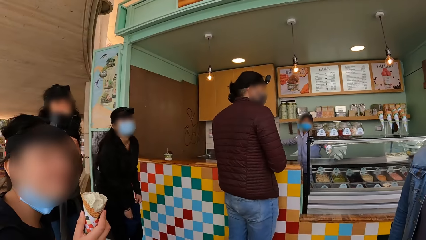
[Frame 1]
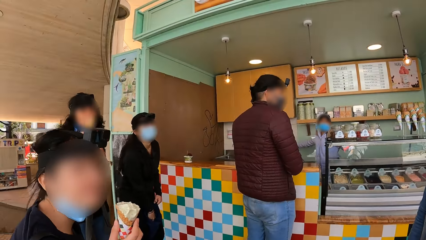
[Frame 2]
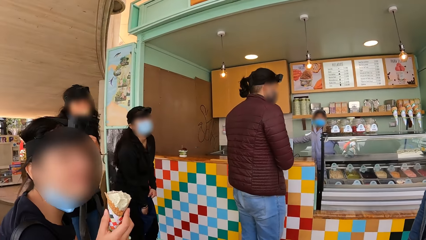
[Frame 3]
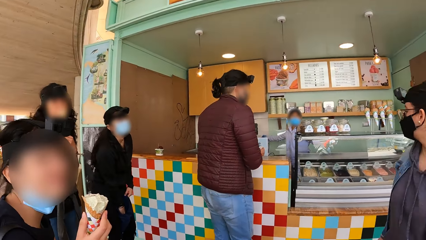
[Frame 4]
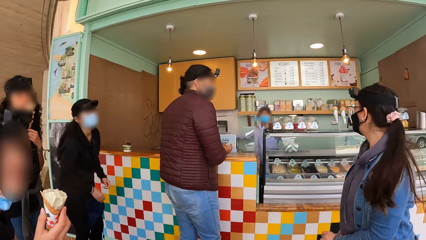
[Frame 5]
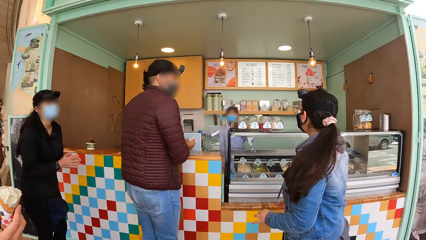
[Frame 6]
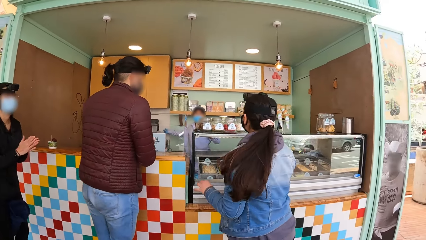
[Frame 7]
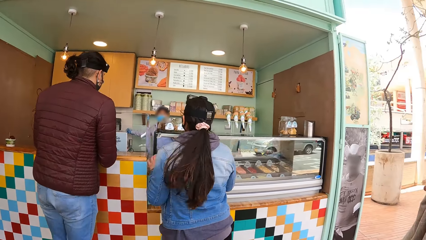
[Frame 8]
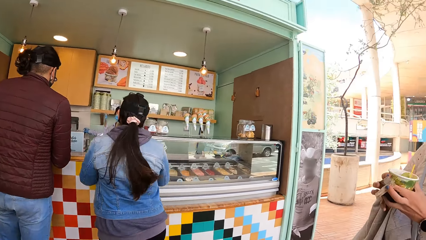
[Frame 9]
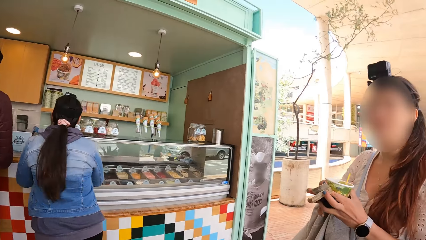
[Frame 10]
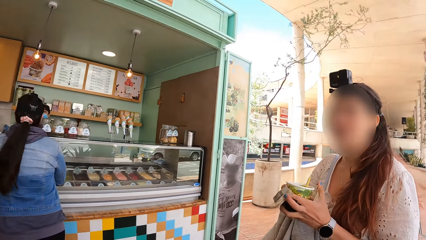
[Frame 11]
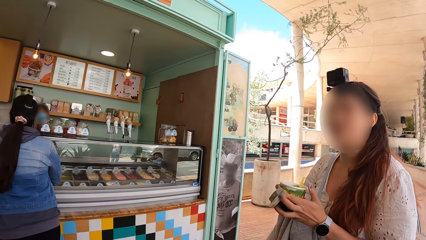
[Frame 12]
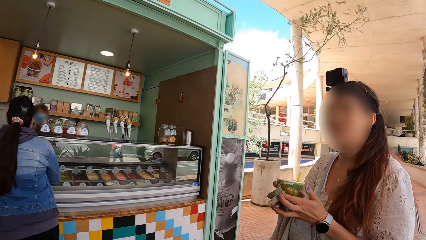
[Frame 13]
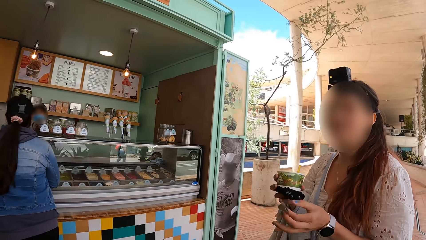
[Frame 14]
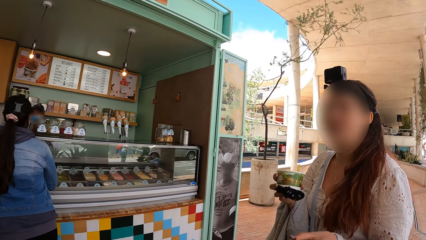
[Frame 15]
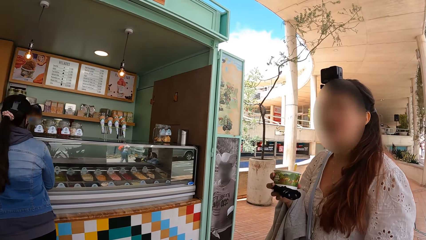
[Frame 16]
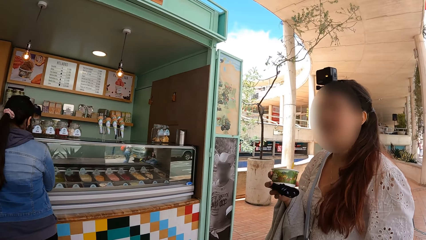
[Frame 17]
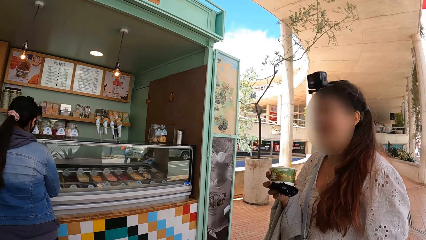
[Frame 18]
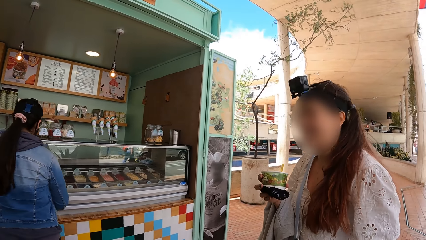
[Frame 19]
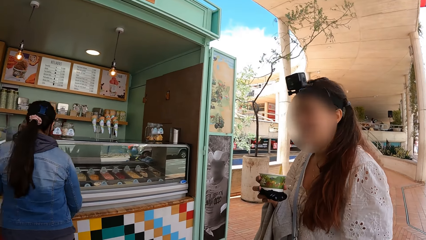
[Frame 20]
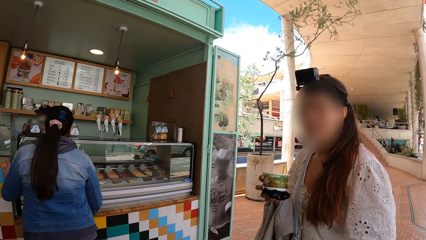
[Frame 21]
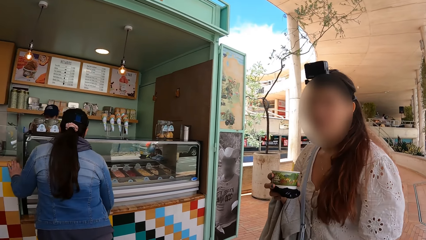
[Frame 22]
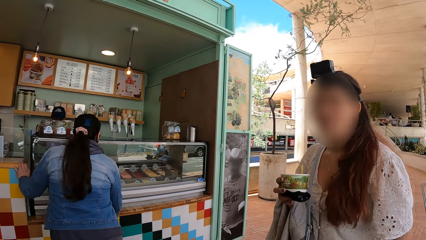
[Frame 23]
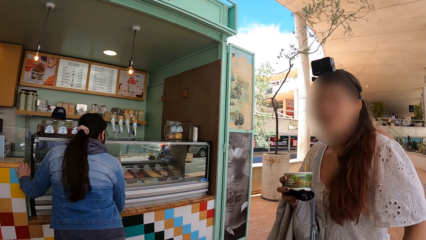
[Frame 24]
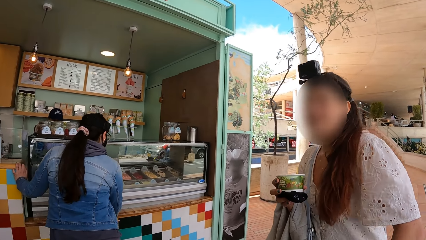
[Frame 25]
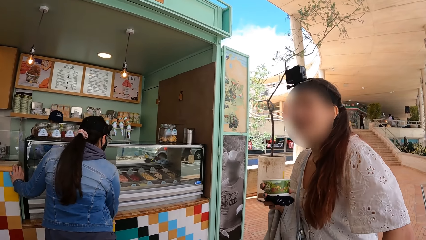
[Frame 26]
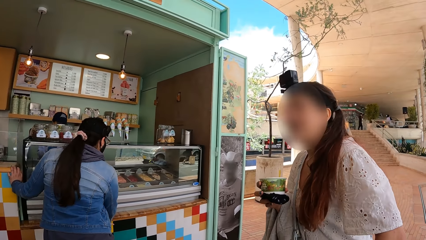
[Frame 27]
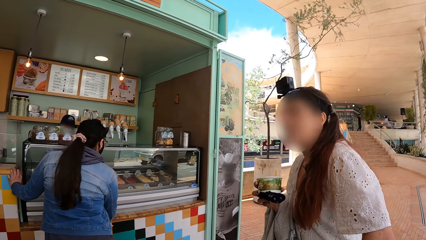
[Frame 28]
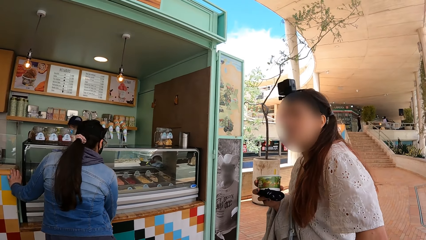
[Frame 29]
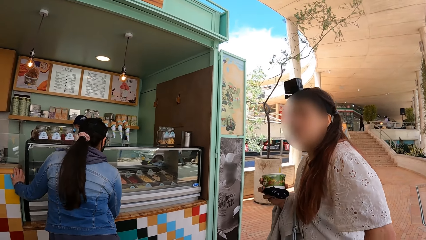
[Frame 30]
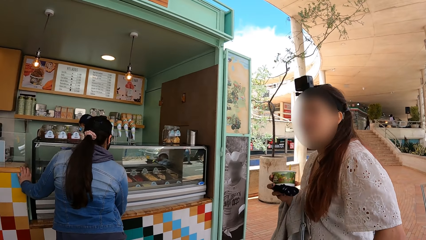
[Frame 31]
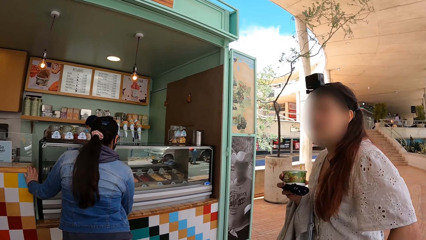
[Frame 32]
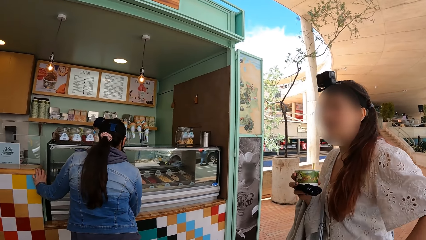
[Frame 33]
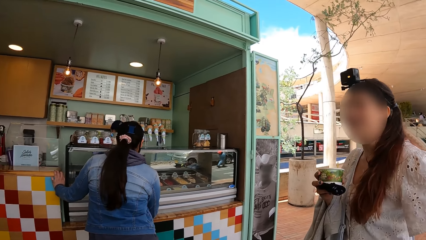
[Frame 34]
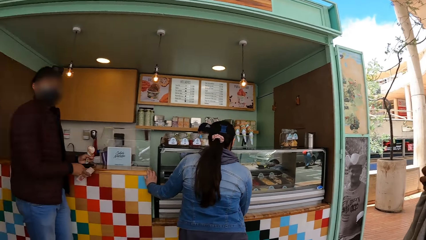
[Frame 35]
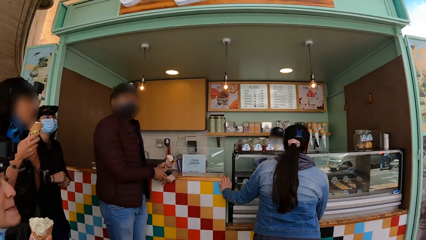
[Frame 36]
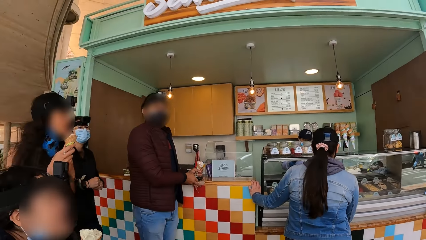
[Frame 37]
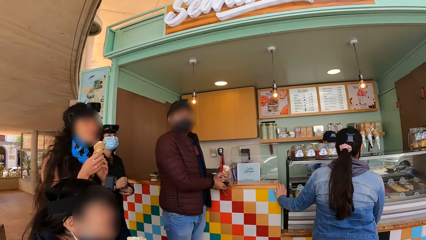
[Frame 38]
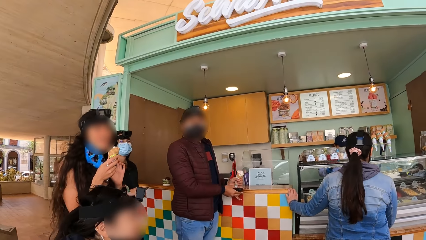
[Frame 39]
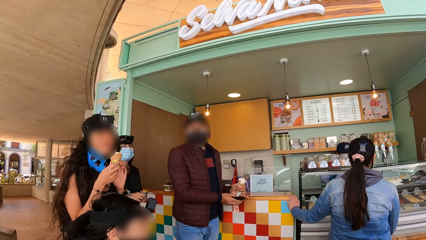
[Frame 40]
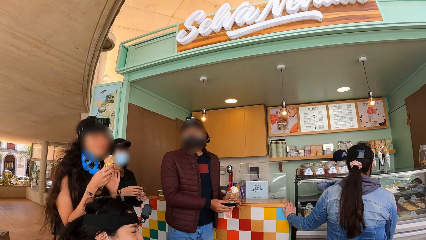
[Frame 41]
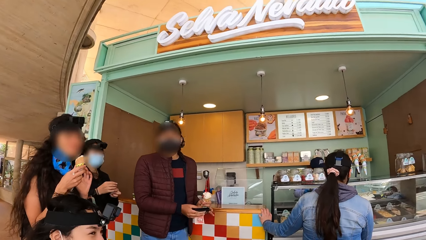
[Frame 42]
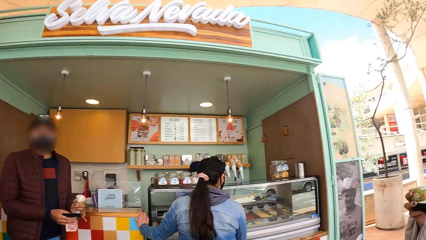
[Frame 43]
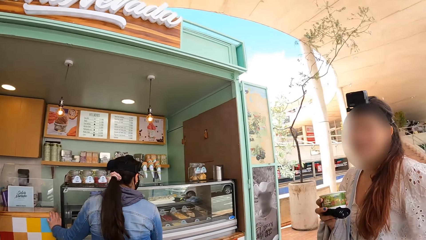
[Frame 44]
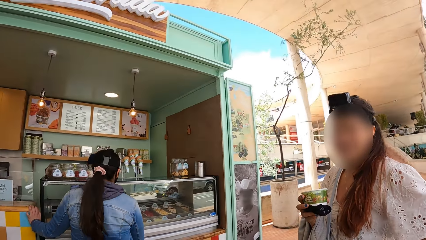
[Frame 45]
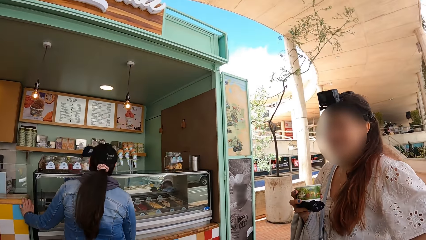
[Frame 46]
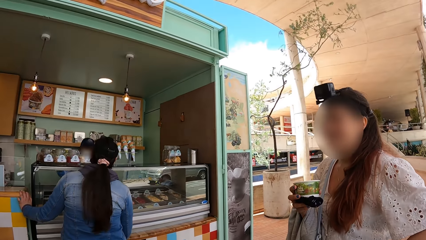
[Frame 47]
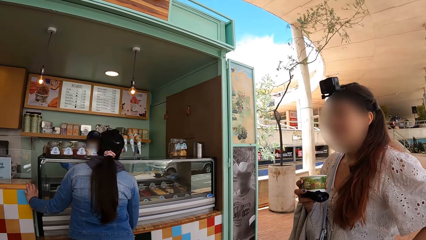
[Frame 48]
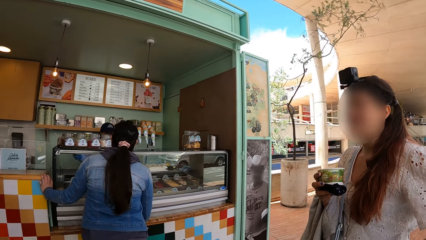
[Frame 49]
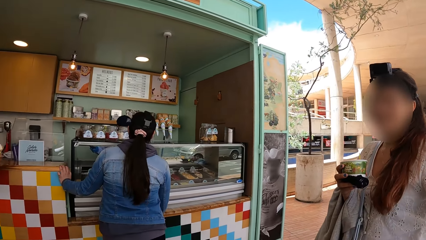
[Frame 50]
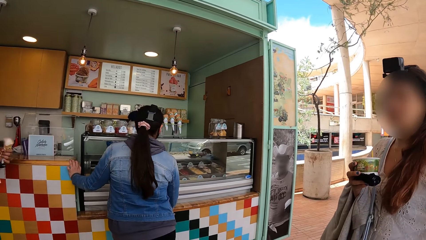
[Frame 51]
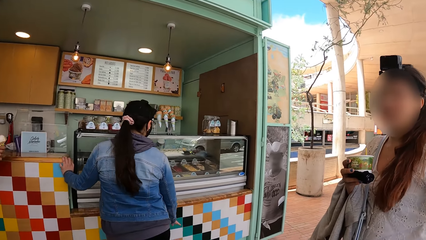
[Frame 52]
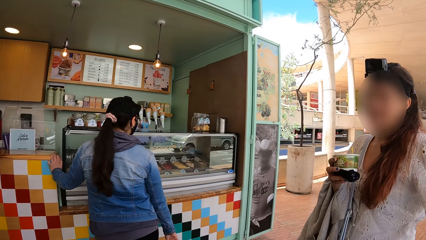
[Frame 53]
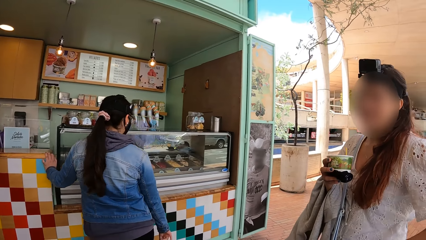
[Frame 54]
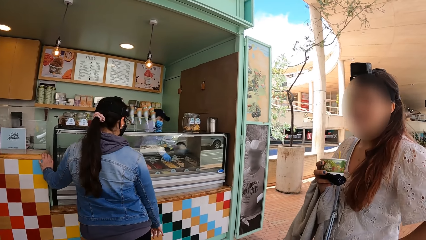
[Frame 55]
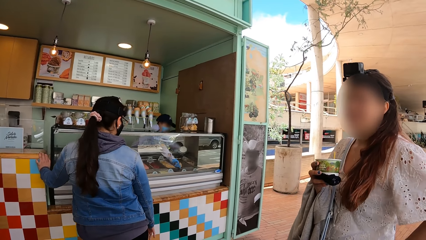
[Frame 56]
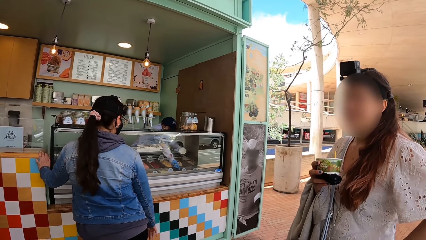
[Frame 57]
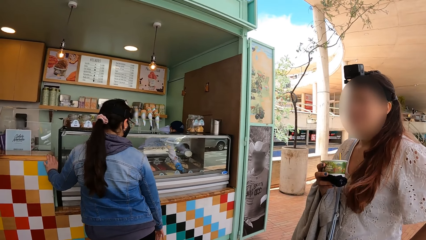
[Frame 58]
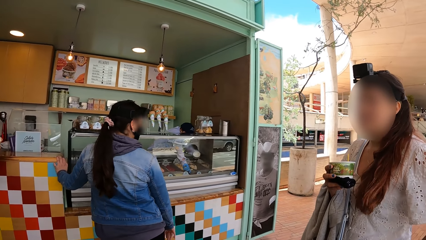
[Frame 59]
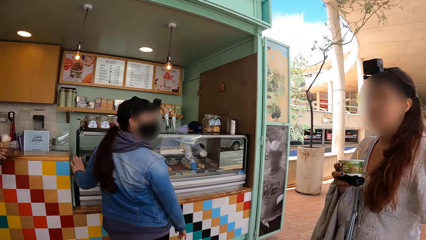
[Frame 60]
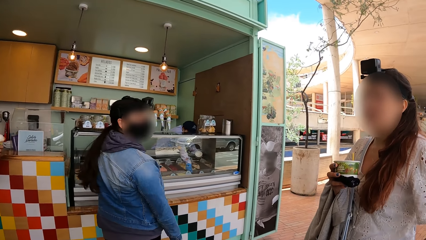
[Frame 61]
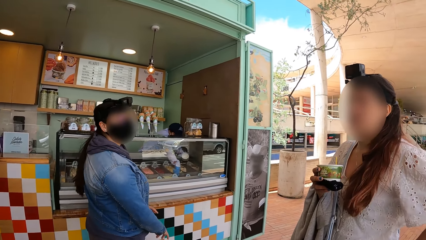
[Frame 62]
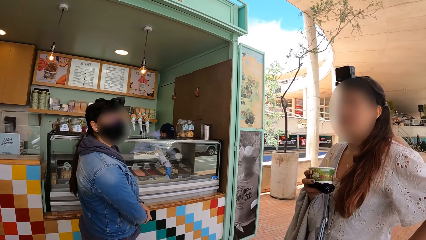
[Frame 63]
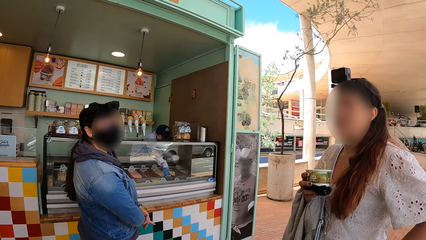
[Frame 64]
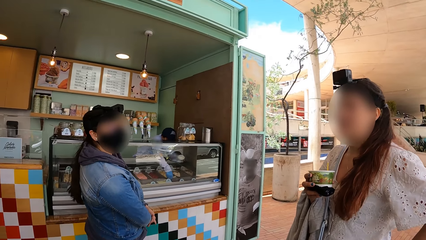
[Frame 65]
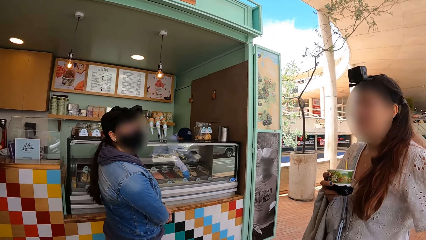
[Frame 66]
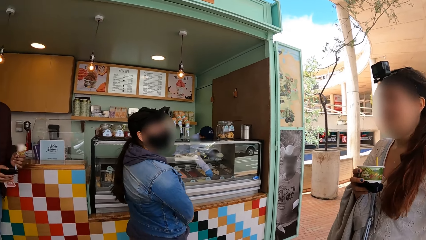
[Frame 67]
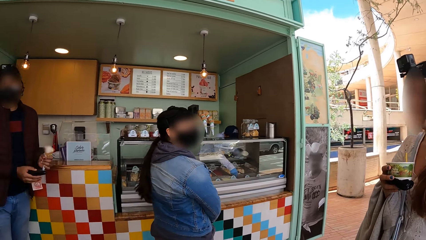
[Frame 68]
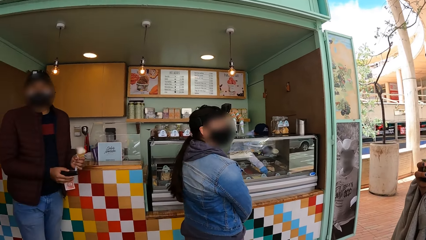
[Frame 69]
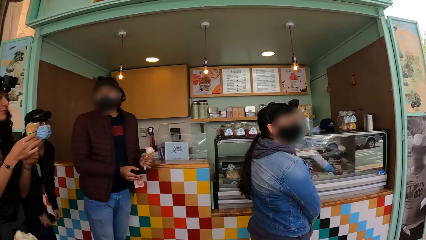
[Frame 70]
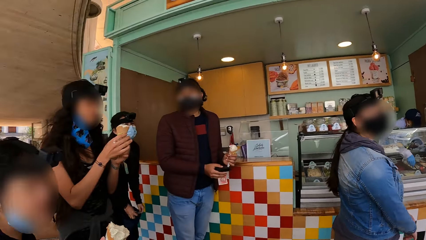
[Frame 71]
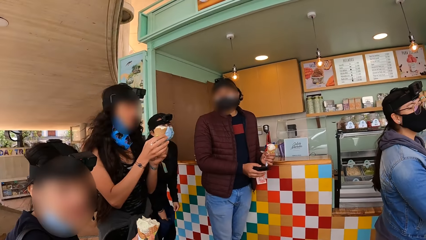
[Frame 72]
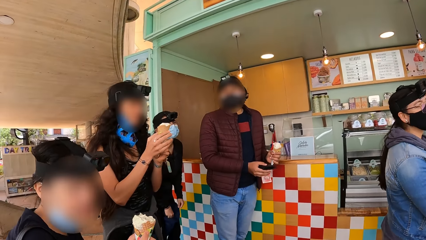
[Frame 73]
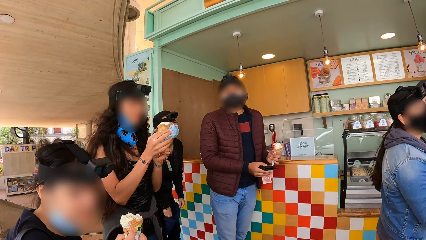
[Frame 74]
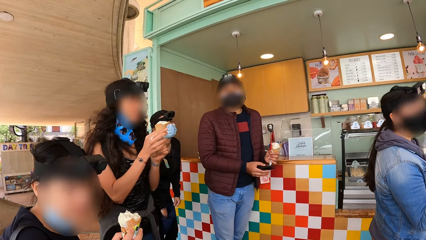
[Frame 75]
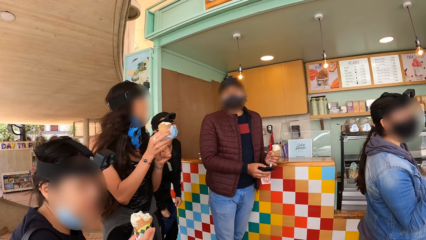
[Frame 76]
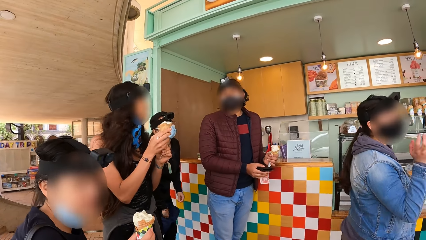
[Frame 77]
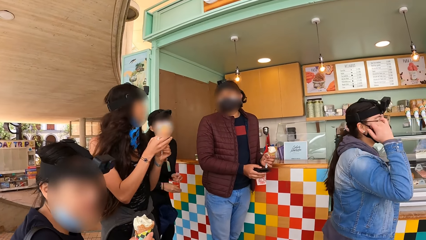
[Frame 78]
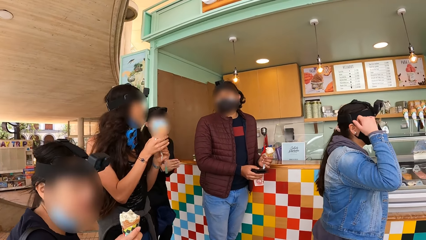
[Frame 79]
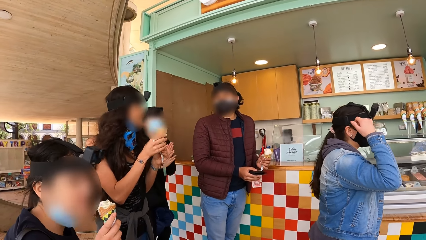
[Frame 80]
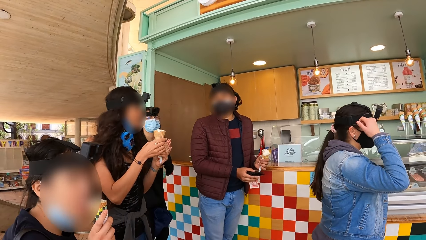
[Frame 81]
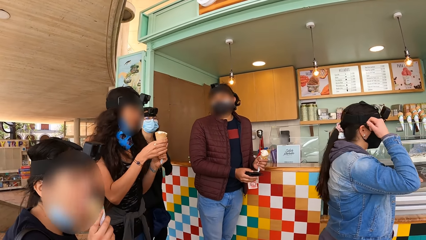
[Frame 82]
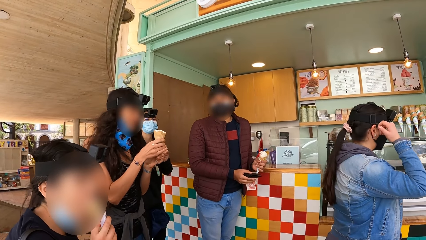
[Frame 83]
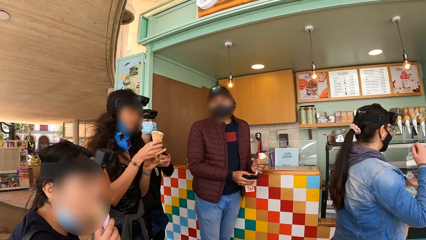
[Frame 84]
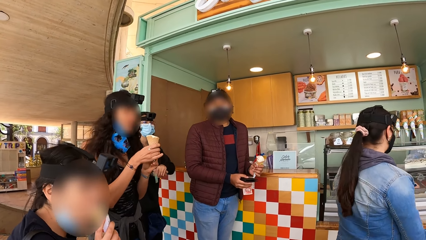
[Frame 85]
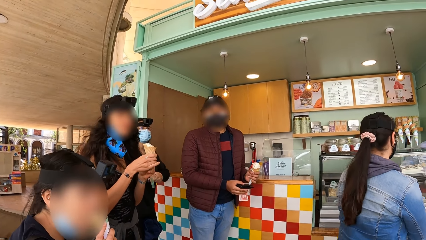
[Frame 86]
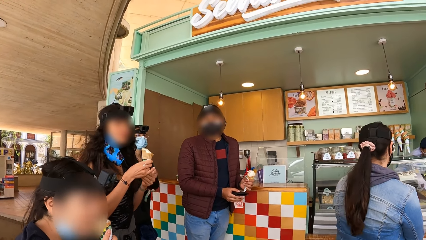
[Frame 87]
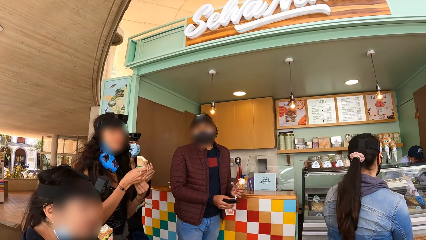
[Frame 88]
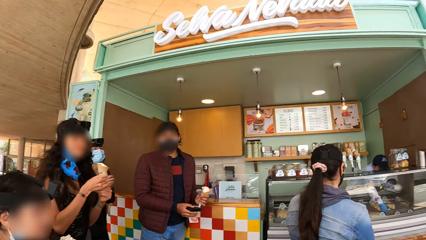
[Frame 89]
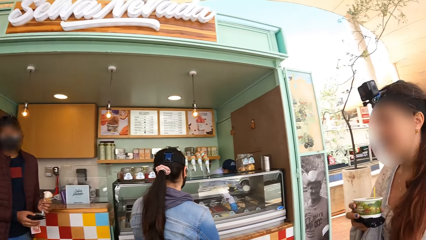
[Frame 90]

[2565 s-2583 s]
A man packs ice cream from the counter with a scoop in his right hand. A woman puts a bag between her legs with her right hand. Another woman touches a pair of glasses on her face with her right hand. The first woman rubs her hands together. A third woman licks the cone of ice cream in her right hand.
